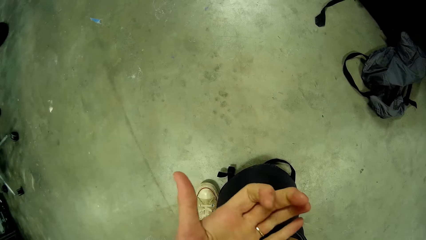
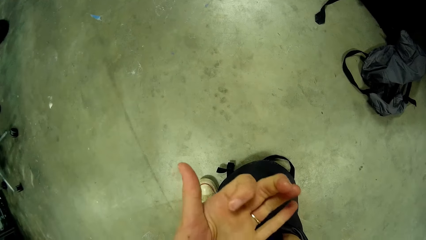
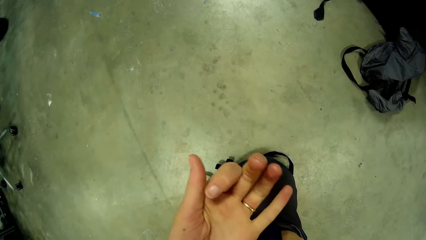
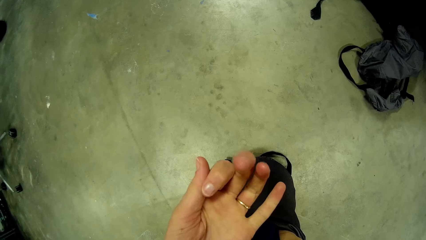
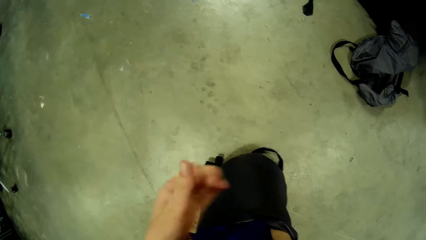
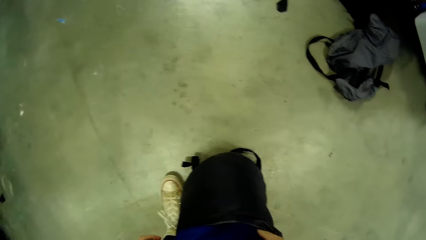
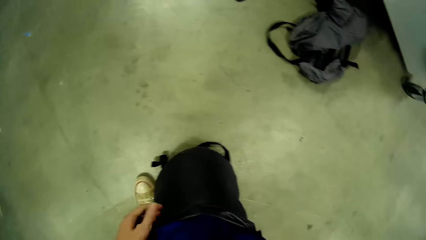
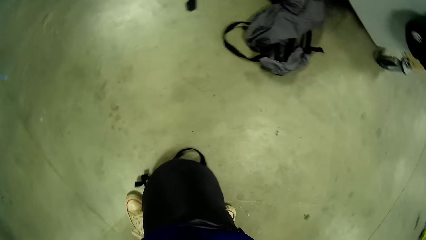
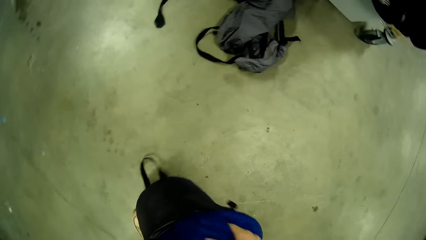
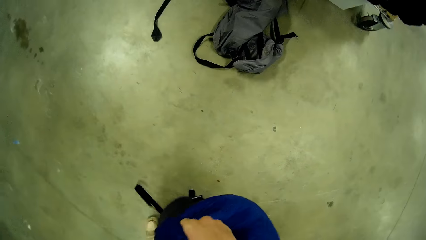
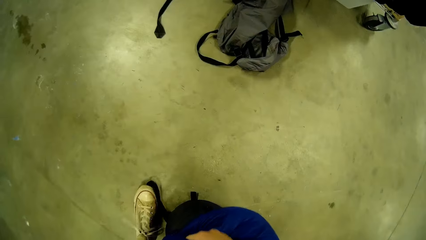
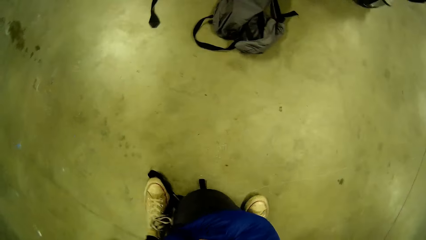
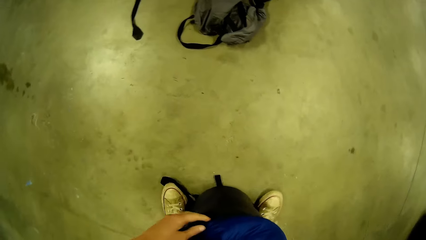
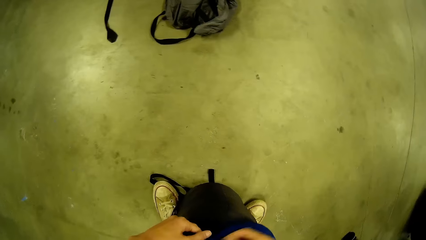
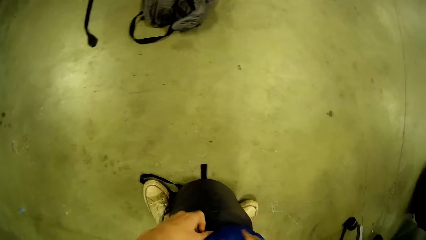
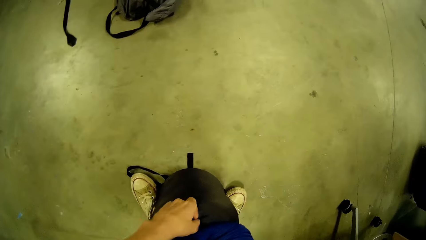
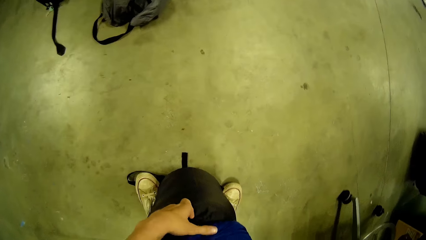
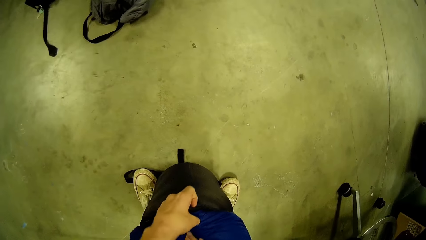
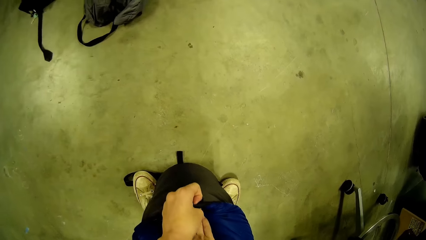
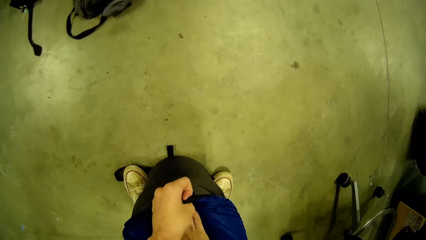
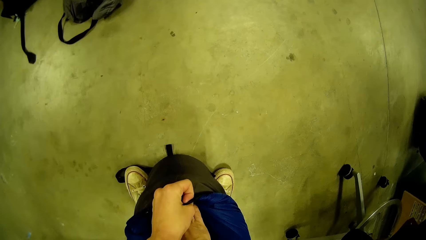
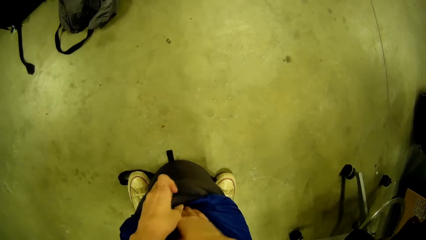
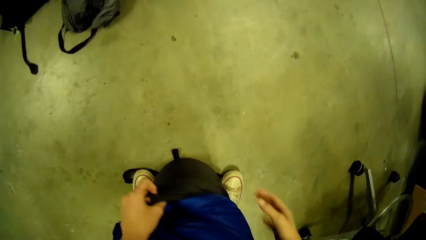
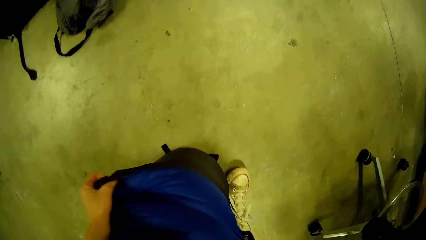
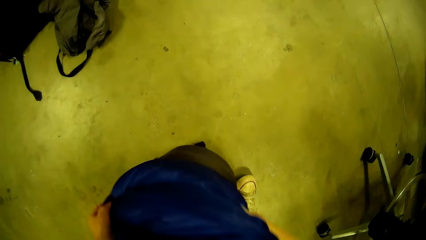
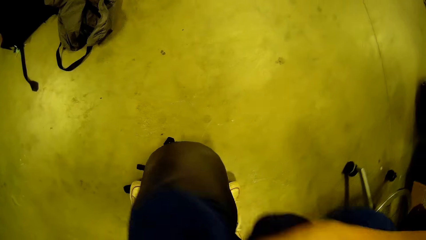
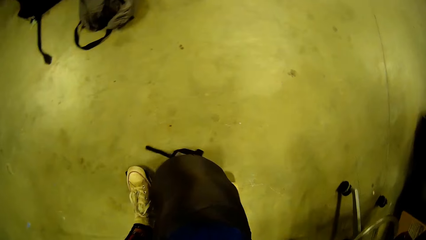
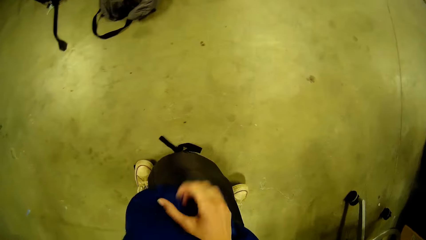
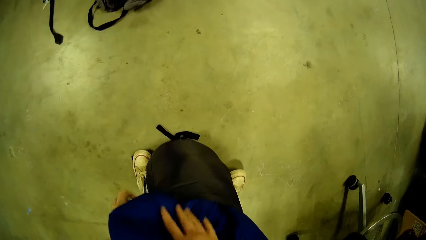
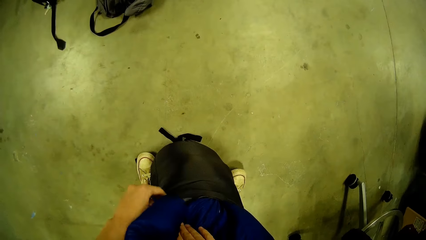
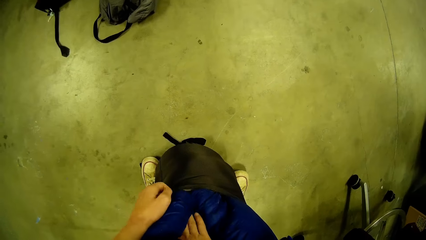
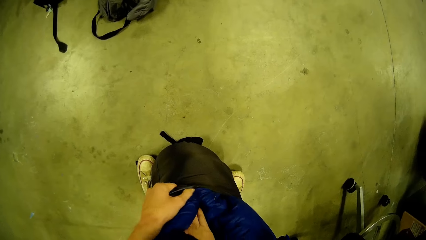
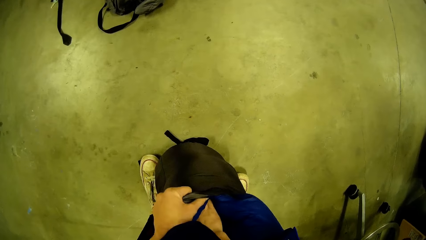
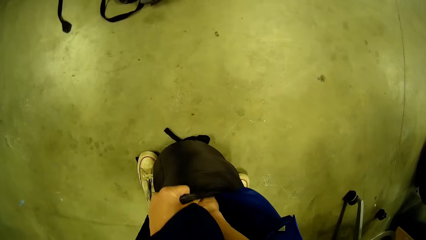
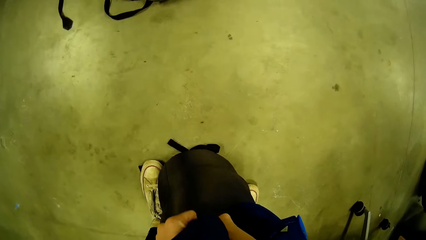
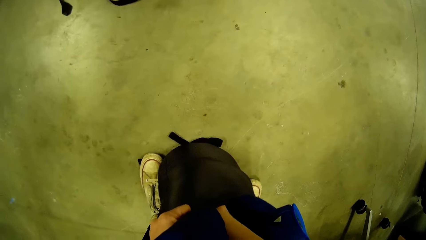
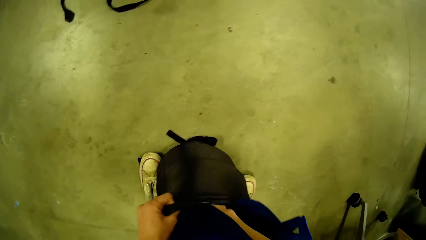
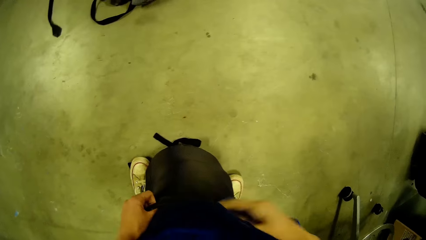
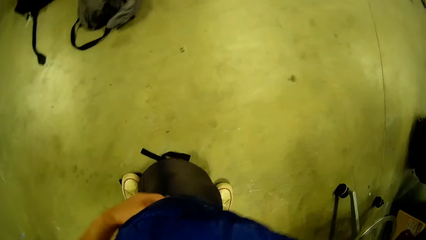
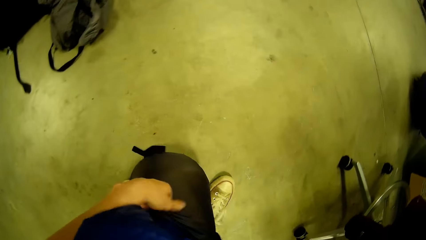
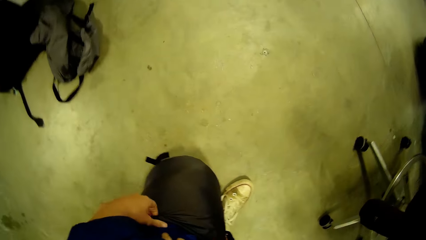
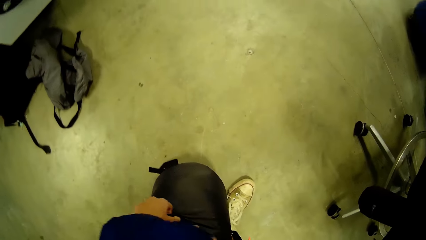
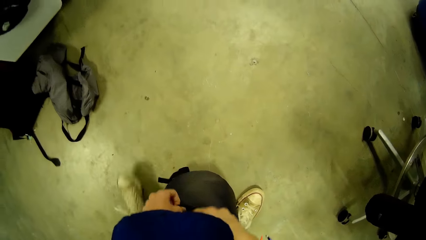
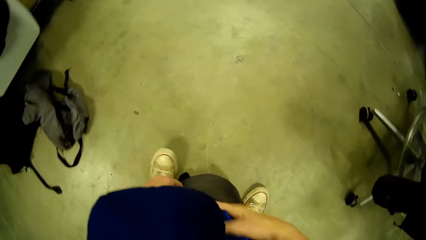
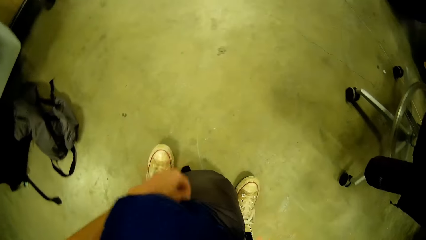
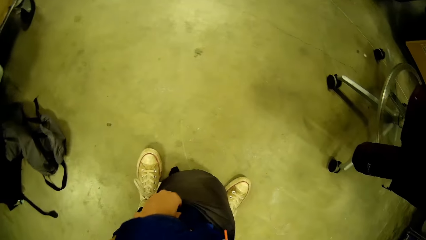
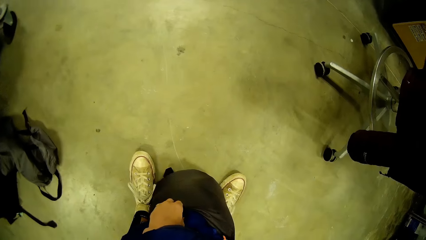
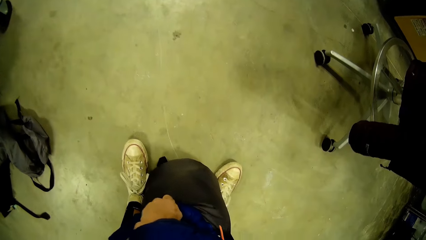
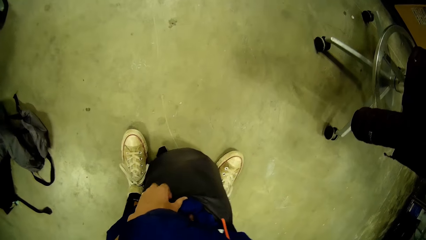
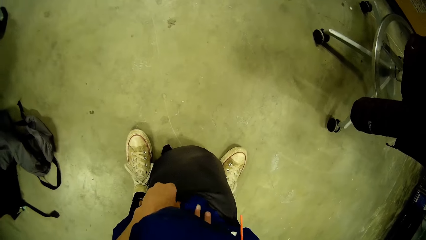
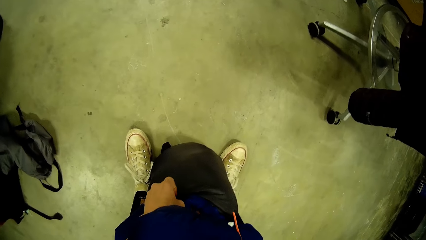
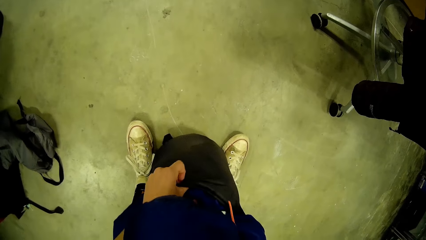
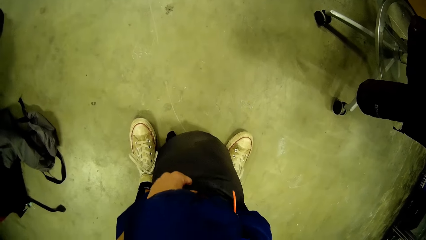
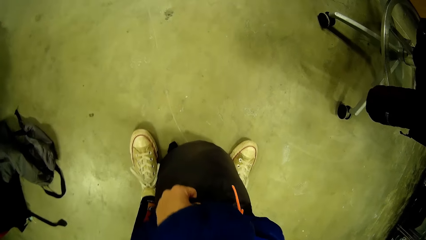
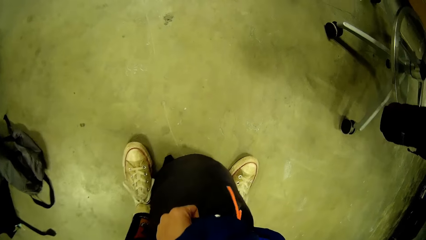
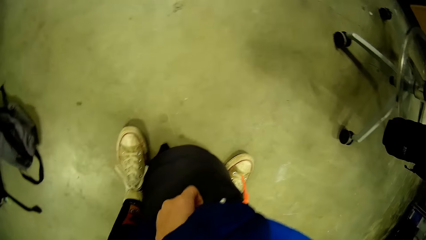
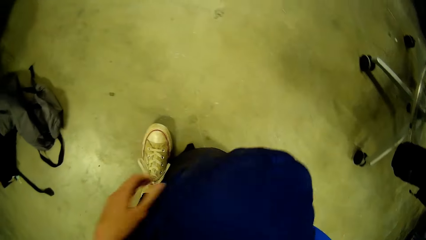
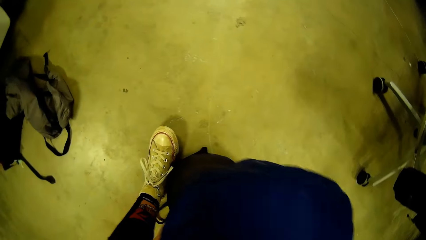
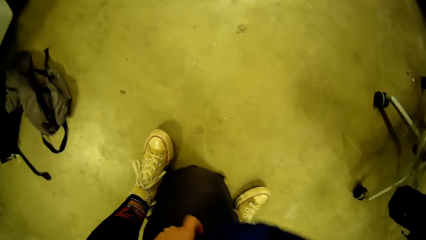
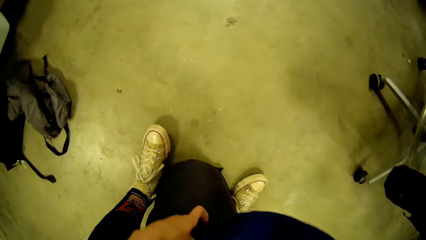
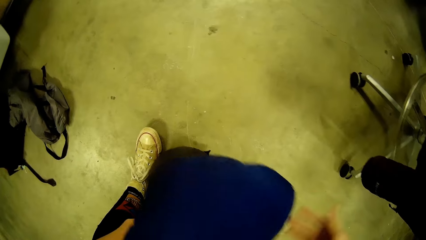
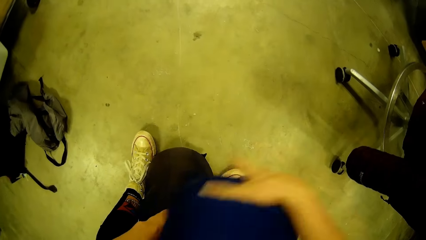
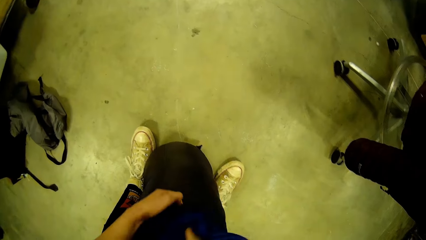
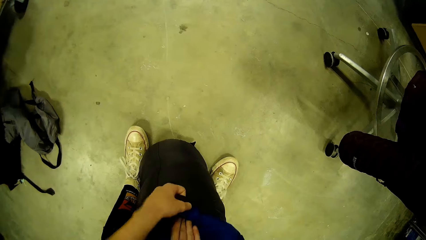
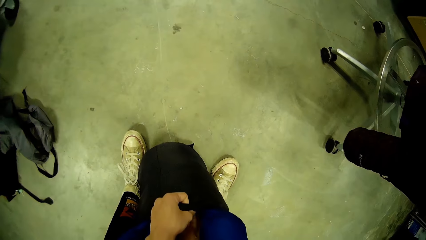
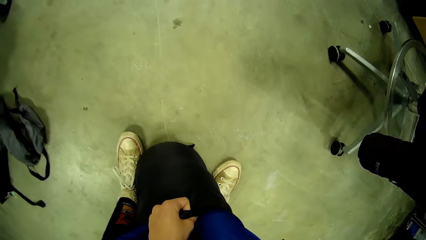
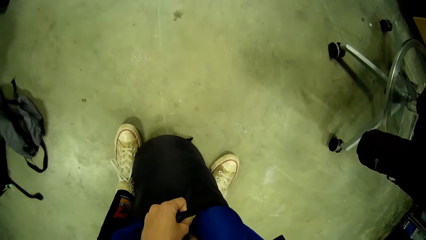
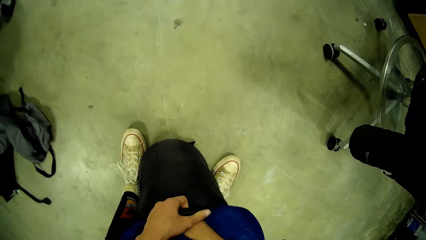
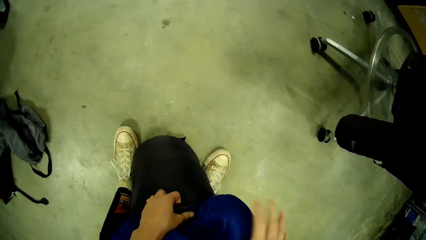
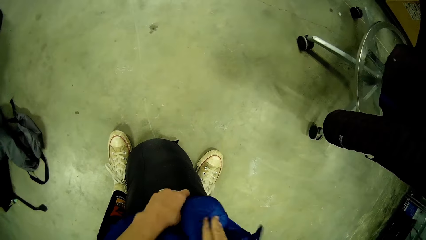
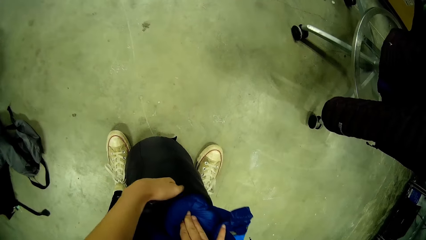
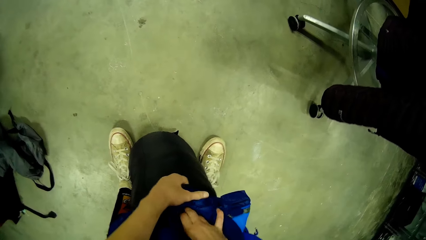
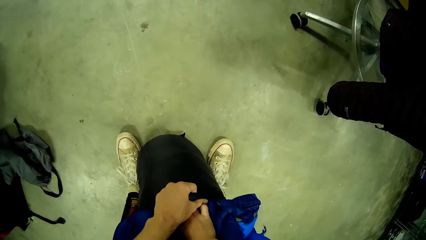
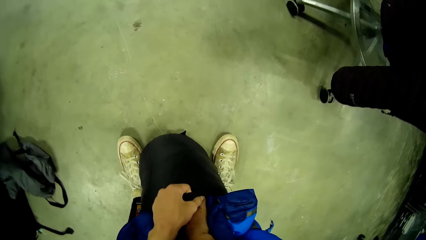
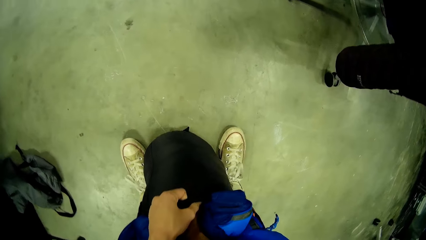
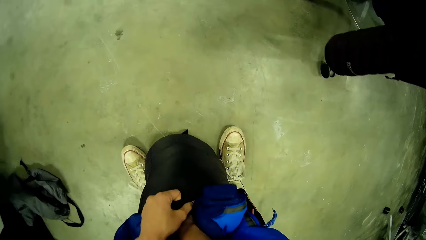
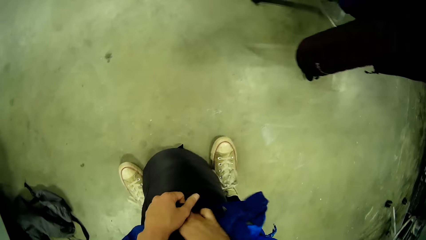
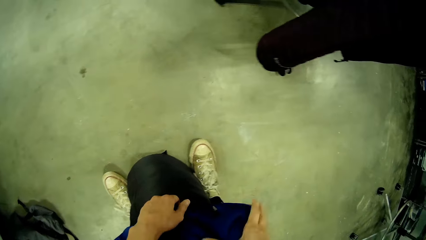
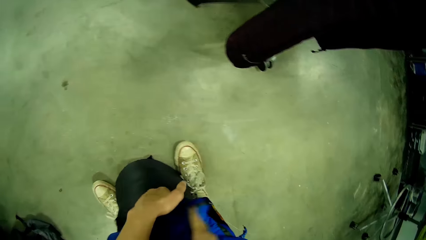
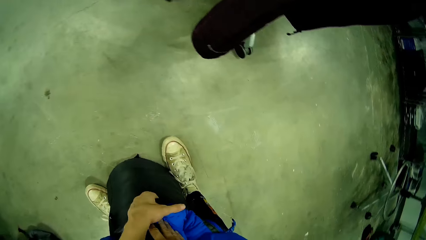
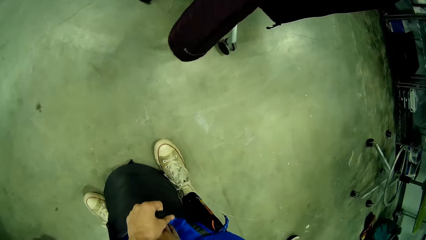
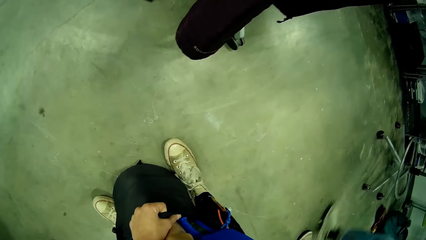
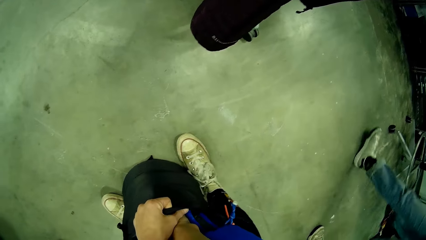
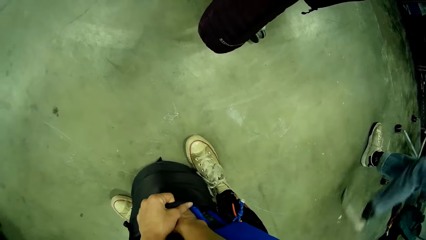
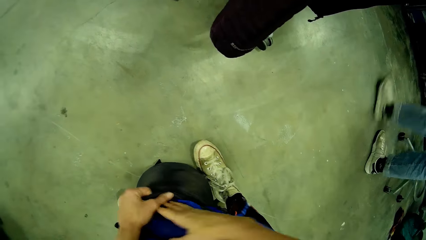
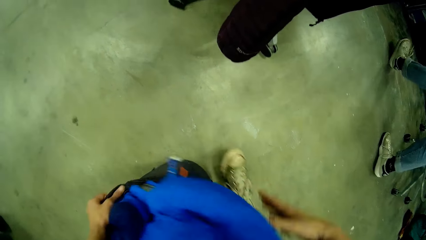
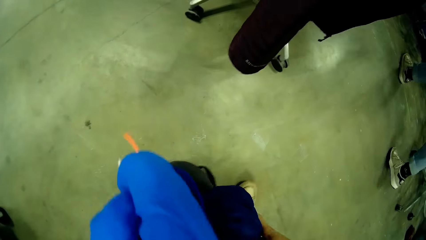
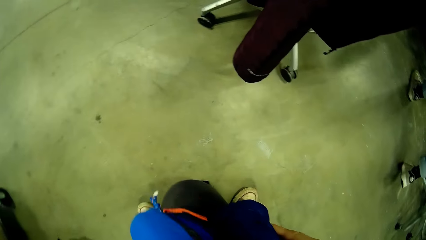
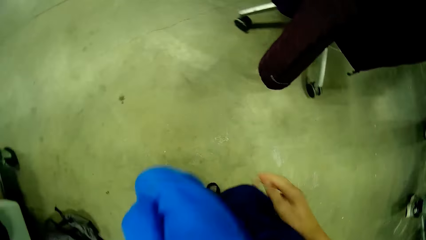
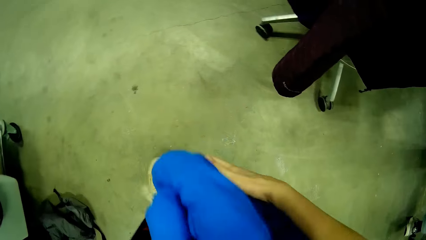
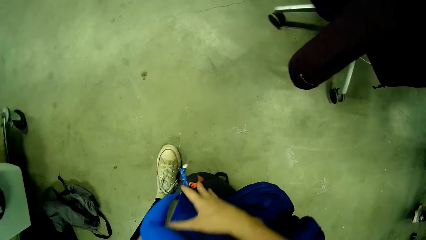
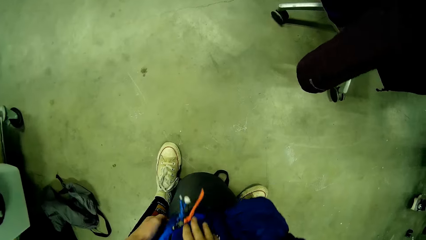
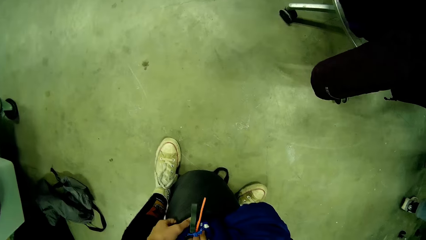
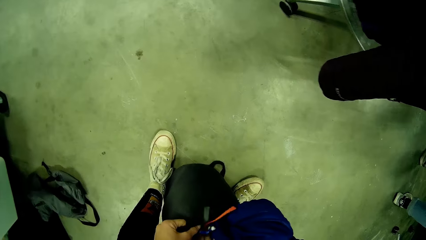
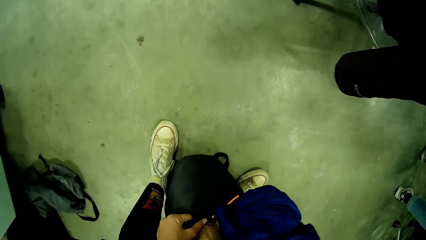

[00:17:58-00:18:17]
The camera wearer lifts a hand. She checks her left hand's fingers and folds a finger. She holds the bag, turns the bag, steps on the bag strap, and moves a leg. She puts the winter jacket inside the bag in her hand. She moves a leg. A person walks to the other side.
